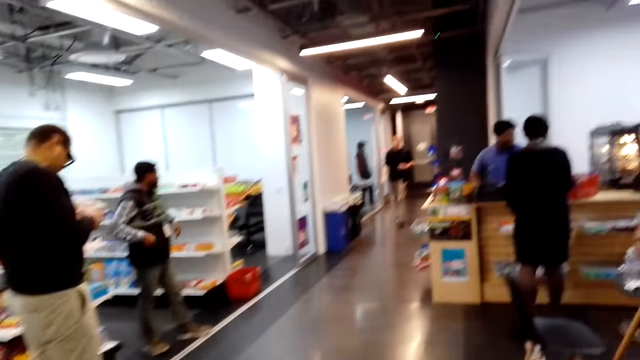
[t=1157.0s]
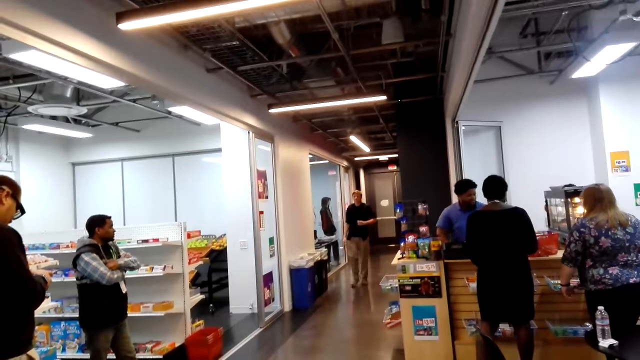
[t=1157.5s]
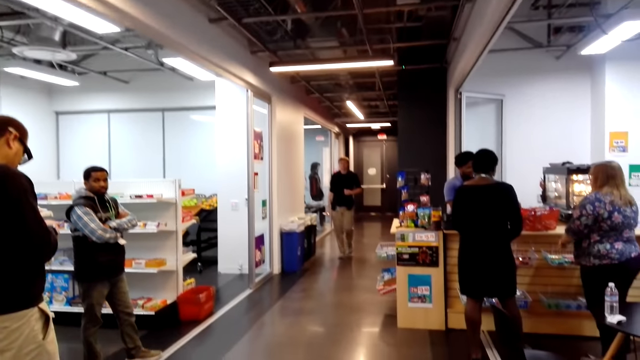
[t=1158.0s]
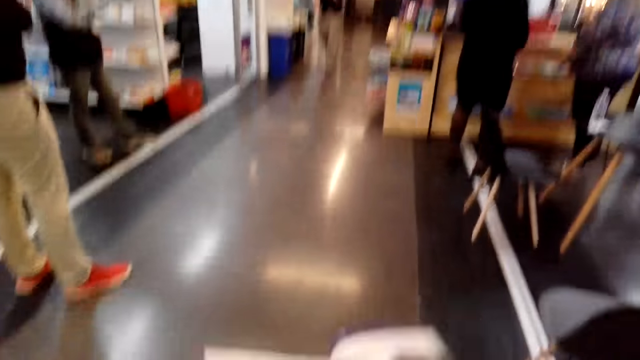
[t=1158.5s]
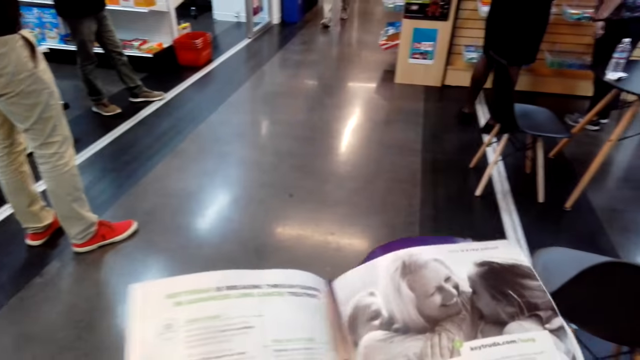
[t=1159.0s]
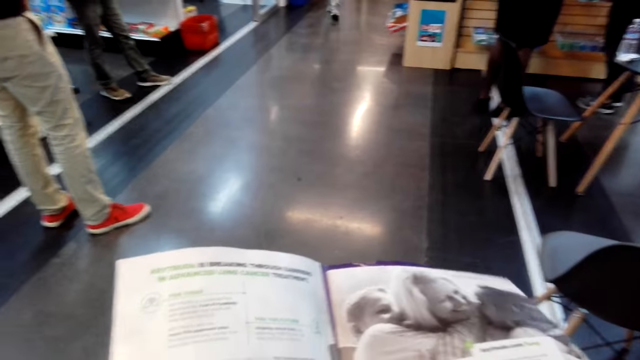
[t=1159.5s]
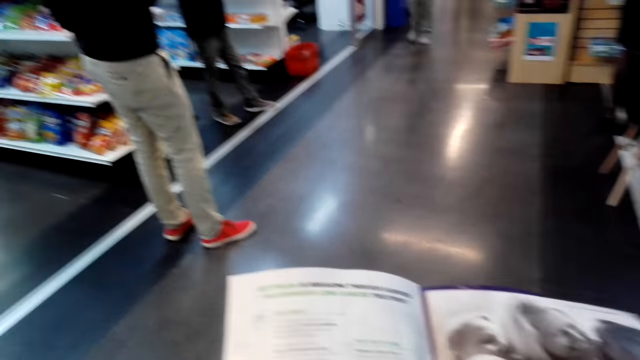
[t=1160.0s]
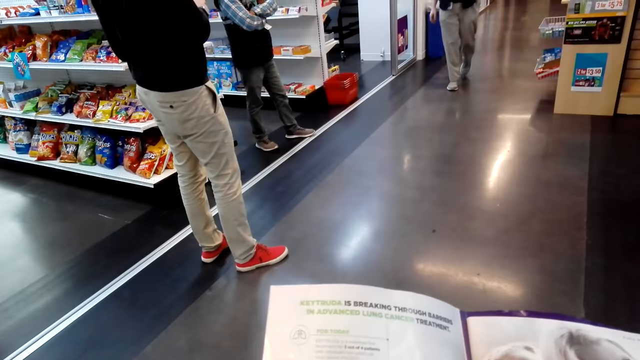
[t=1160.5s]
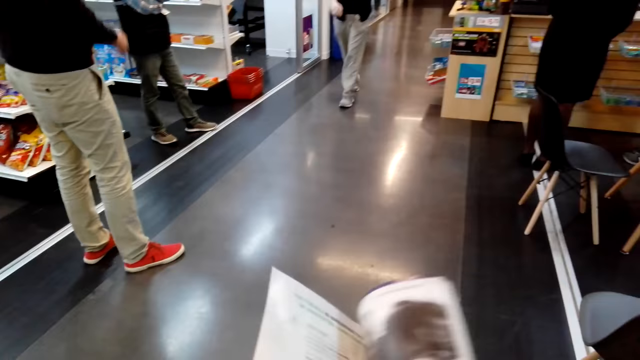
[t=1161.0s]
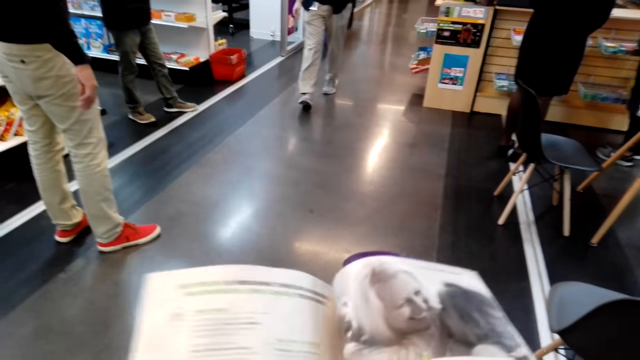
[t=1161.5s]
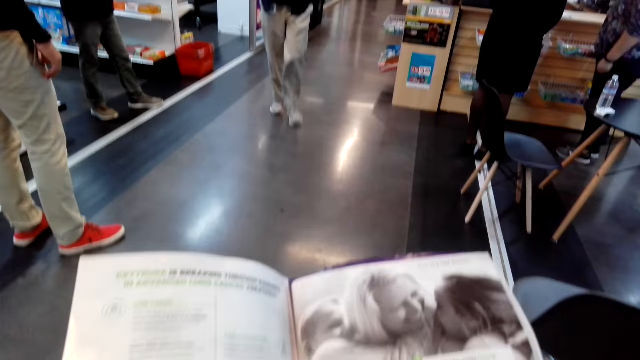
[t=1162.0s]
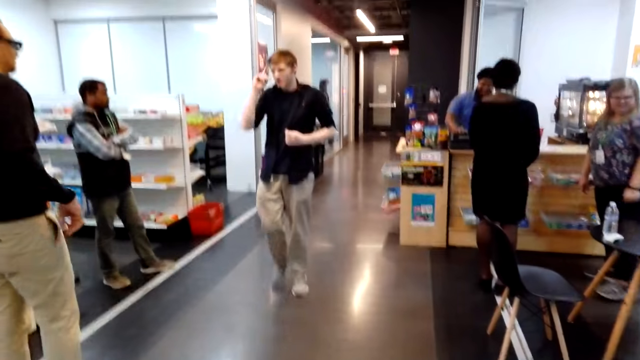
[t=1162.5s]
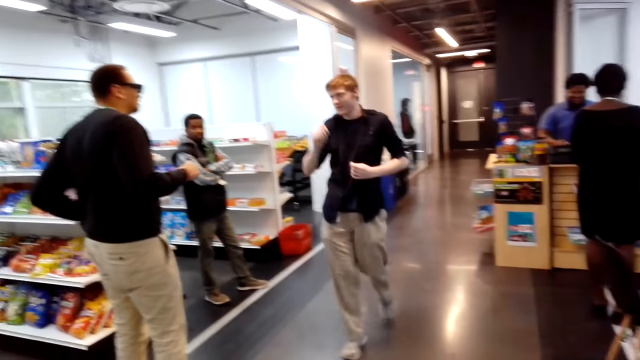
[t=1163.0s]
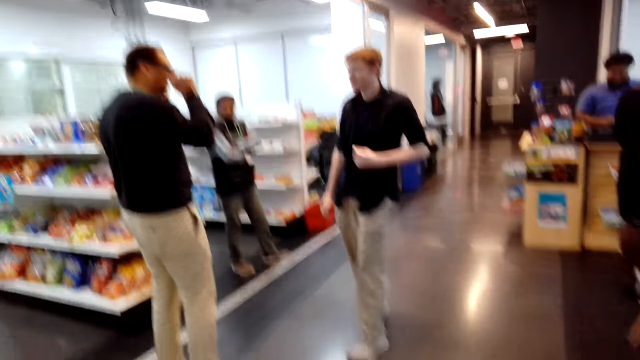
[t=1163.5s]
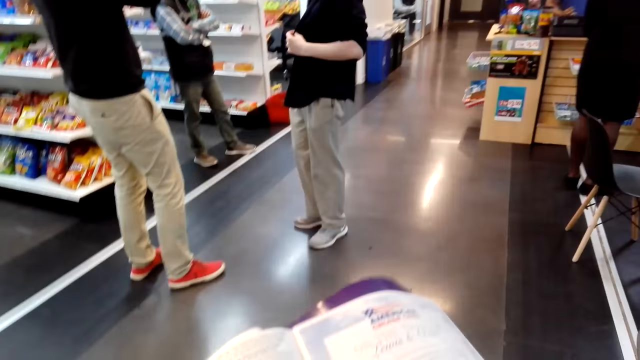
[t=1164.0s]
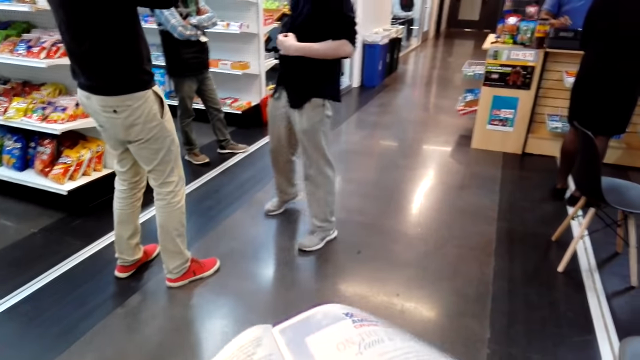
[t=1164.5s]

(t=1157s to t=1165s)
The camera wearer opens the magazine. They browse the novel.

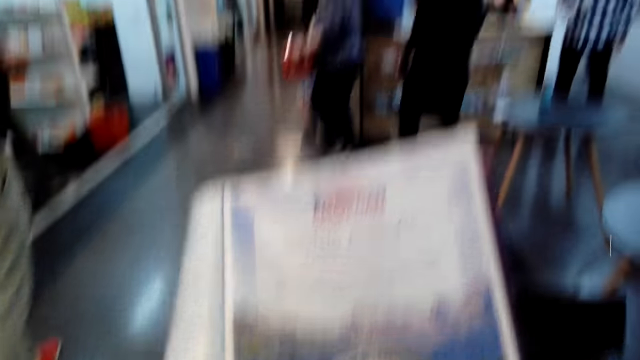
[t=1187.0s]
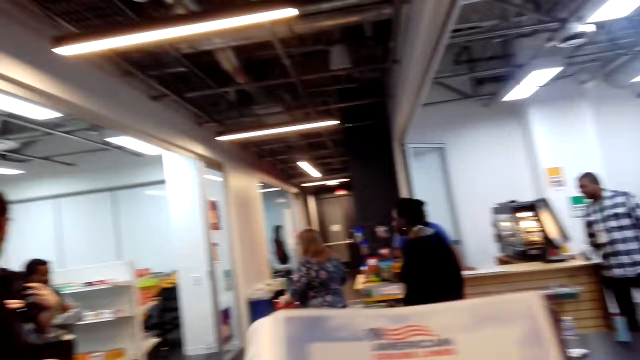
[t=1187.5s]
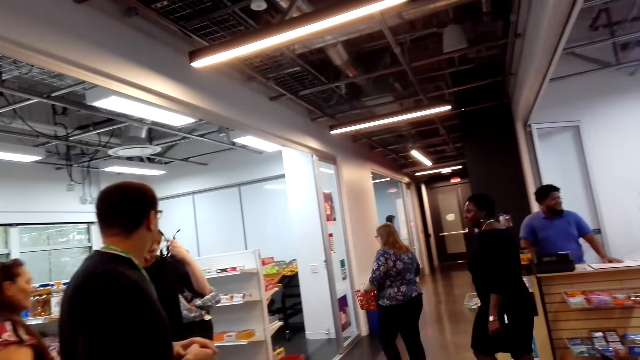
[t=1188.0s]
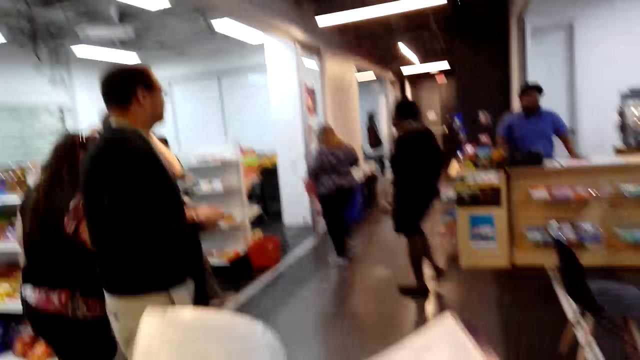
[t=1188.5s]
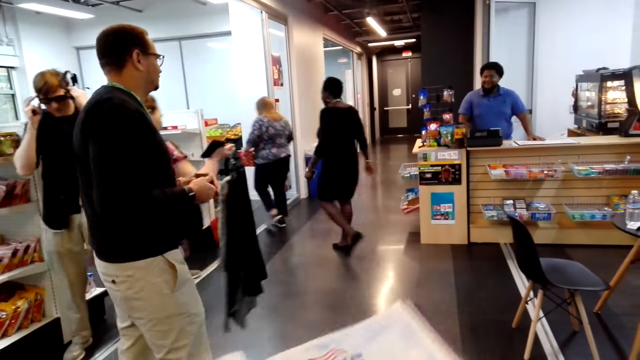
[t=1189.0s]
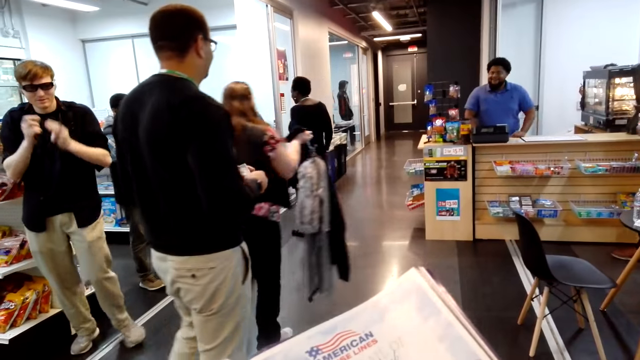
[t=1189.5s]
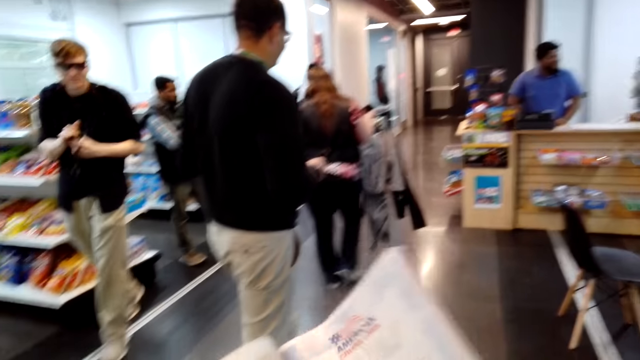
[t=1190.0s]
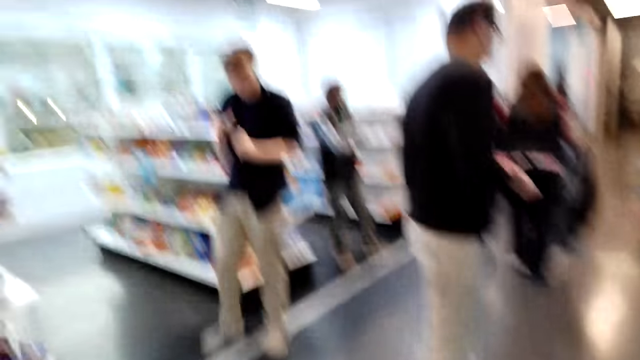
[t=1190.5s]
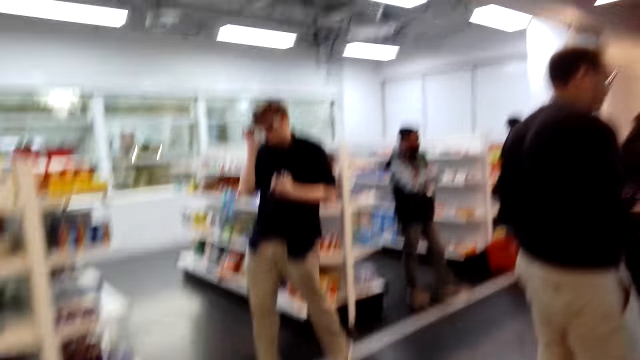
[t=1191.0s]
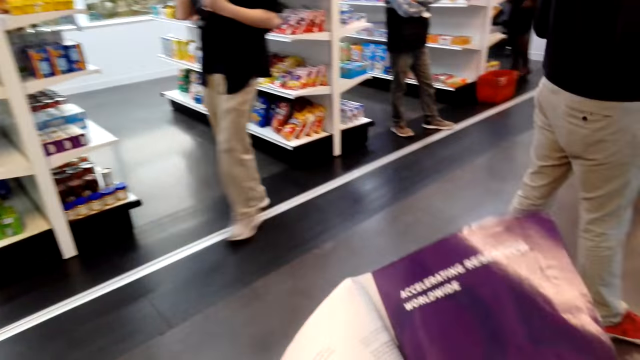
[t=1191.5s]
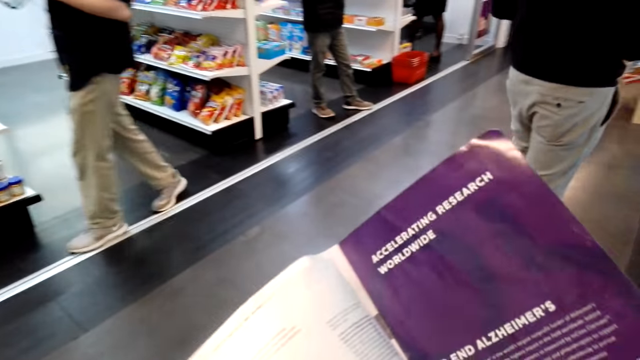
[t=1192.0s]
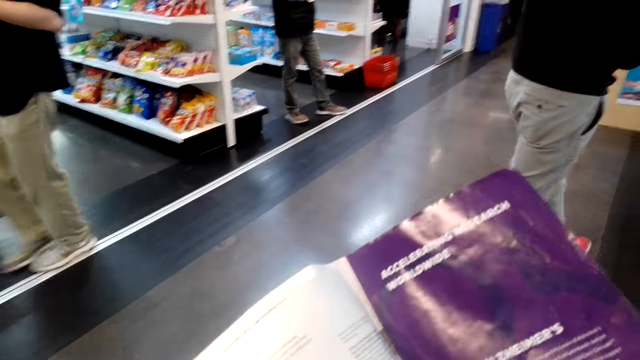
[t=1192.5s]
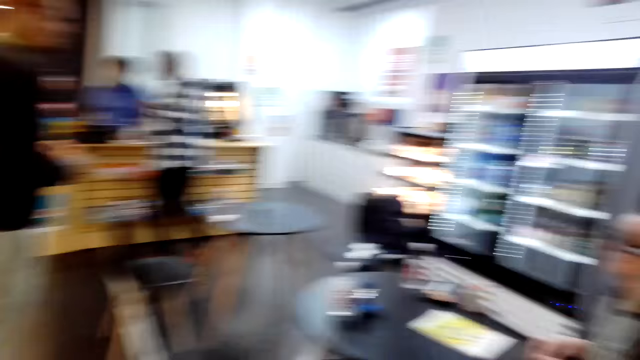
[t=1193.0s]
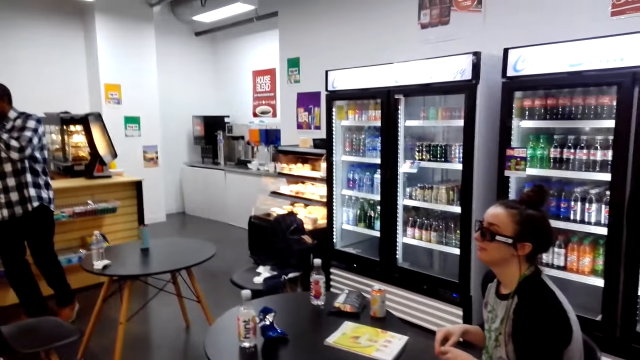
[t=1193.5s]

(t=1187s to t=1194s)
The camera wearer looks around.

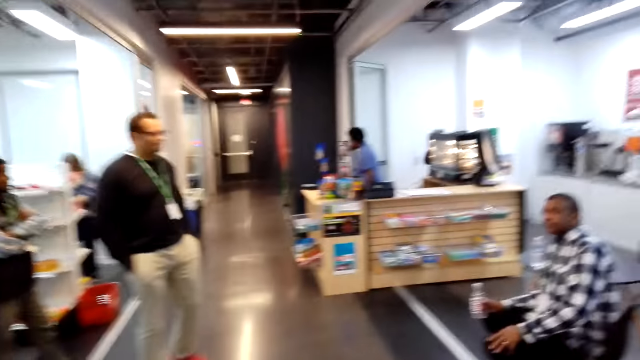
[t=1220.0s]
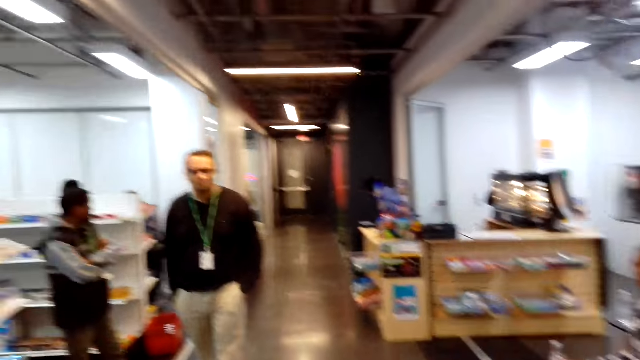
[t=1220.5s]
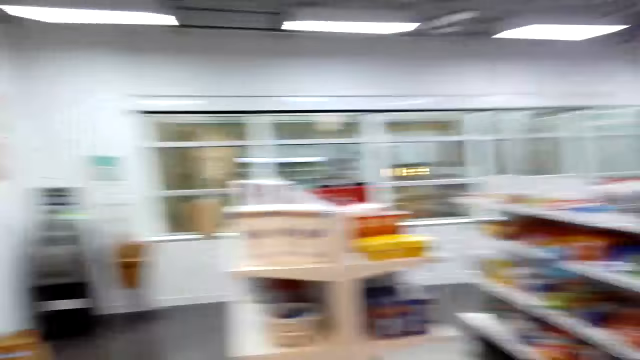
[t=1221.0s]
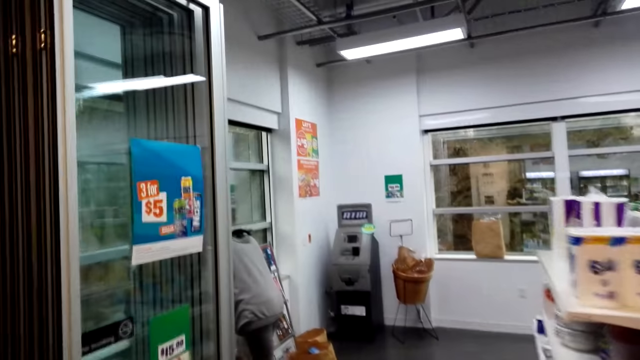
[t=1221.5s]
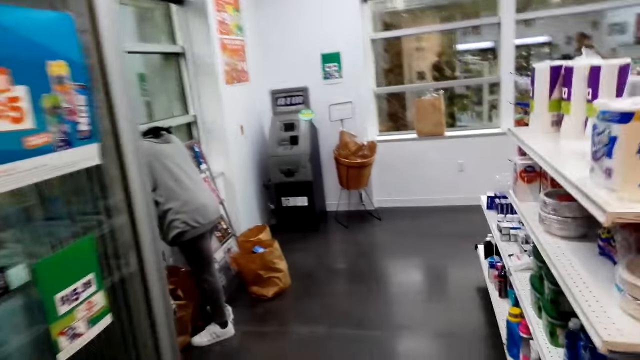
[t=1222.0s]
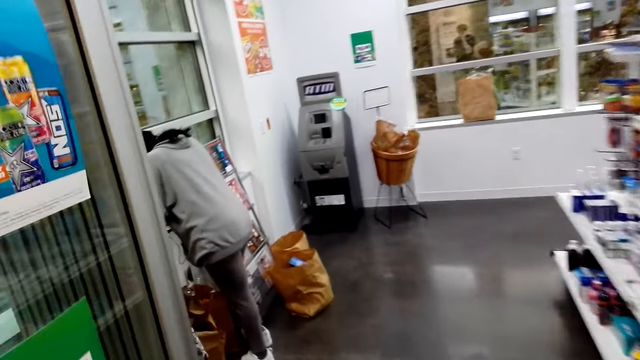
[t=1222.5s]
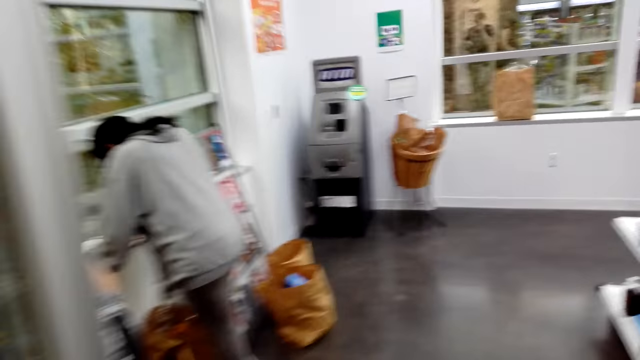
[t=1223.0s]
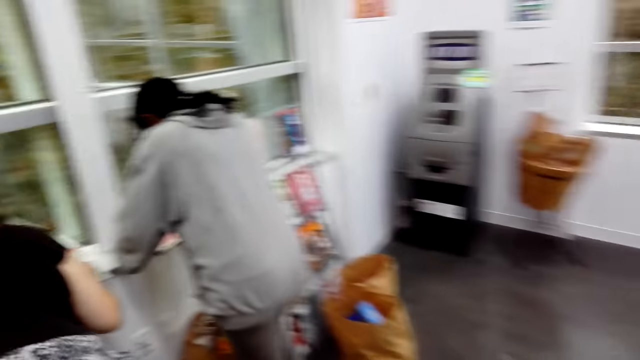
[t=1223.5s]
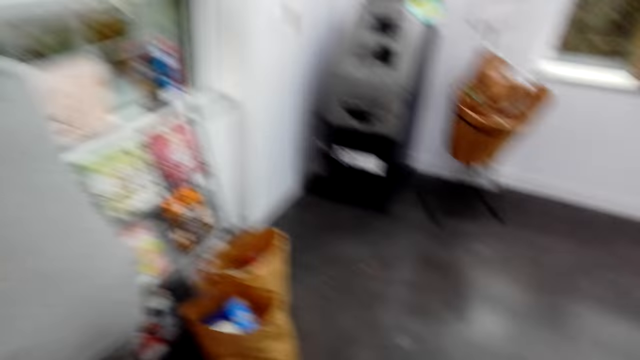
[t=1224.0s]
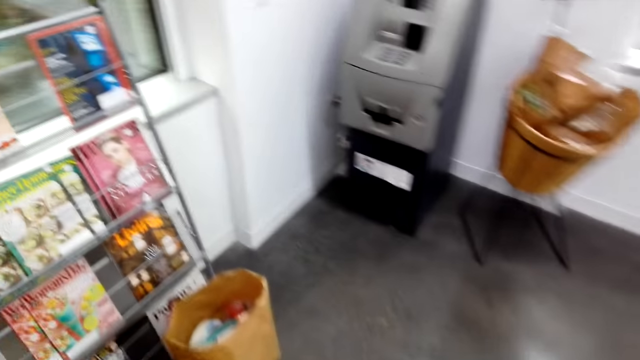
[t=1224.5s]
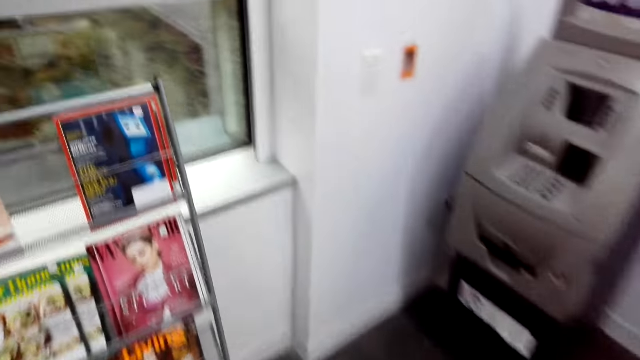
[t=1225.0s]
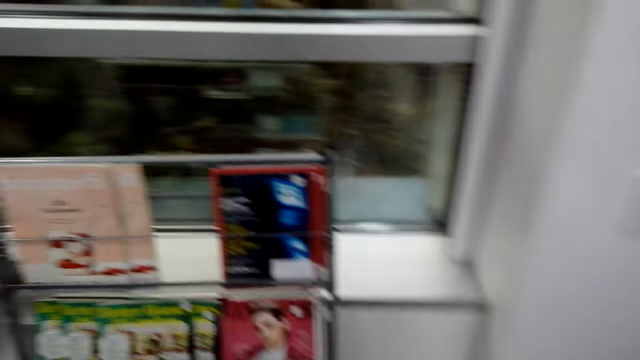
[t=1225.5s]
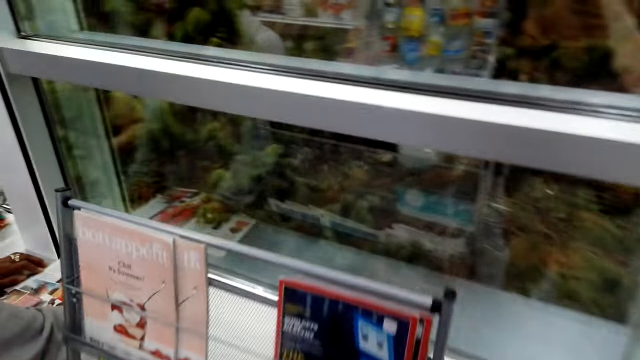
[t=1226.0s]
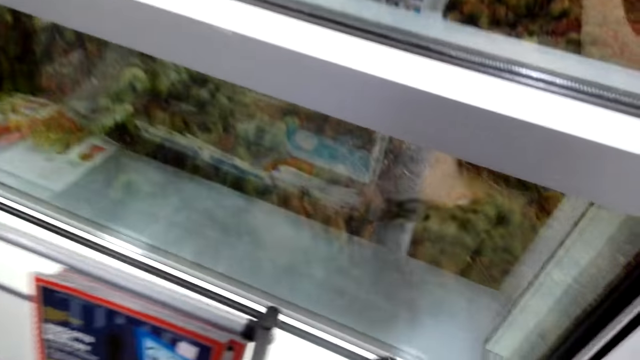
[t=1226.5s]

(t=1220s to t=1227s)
The camera wearer walks in the supermarket.
